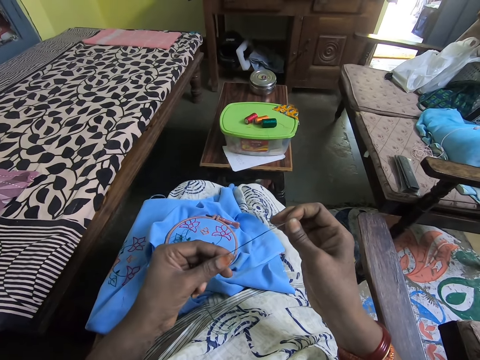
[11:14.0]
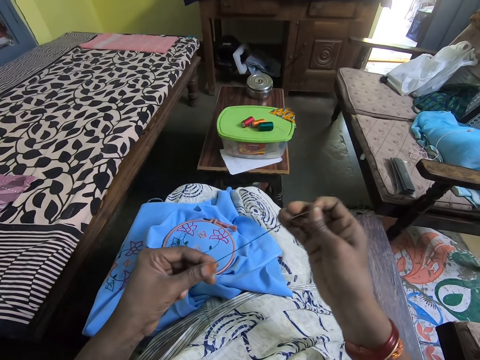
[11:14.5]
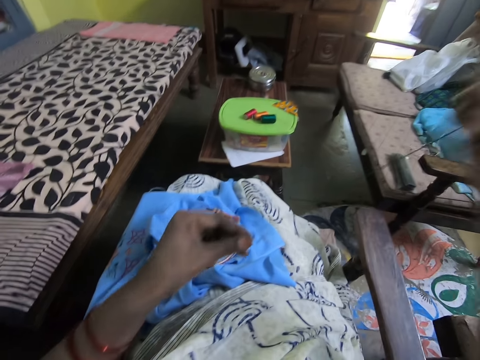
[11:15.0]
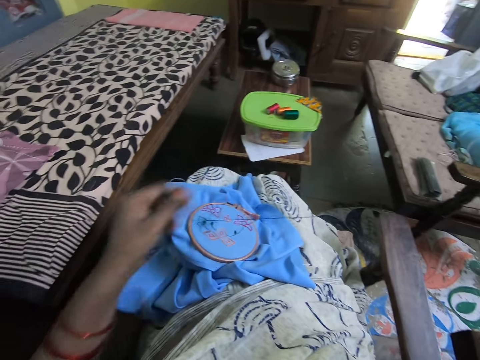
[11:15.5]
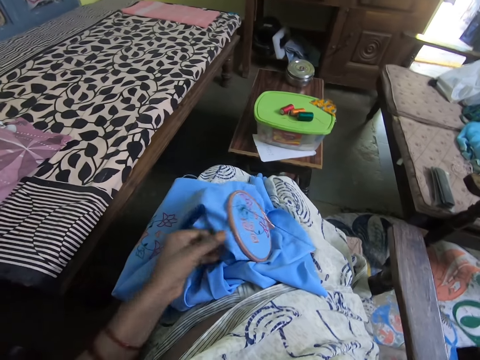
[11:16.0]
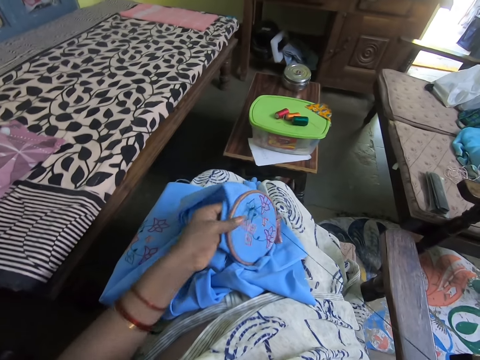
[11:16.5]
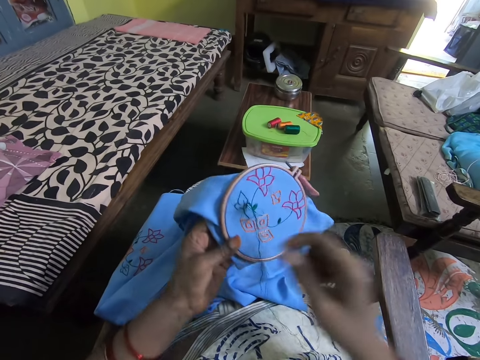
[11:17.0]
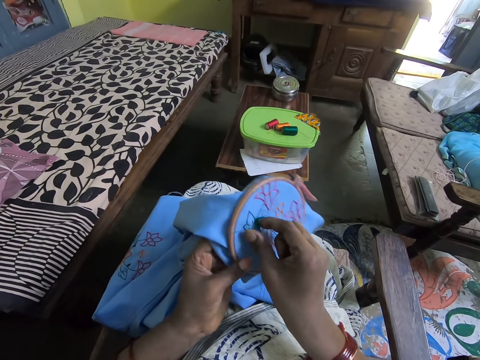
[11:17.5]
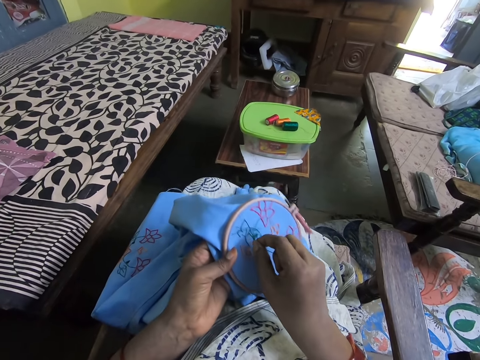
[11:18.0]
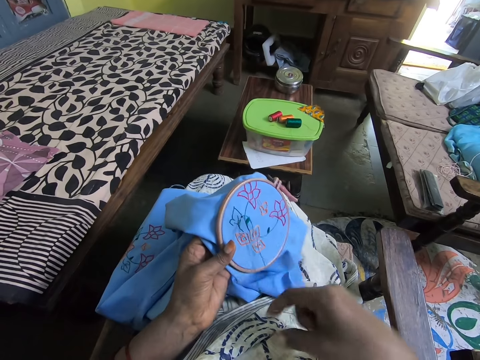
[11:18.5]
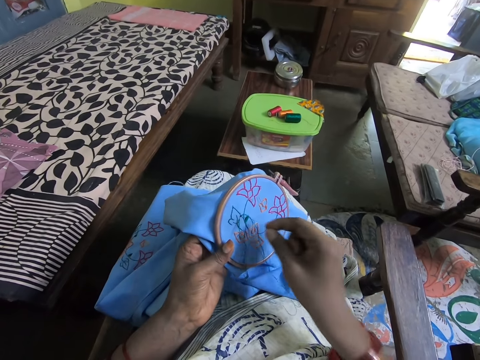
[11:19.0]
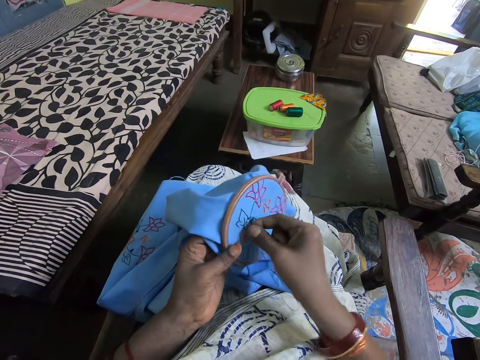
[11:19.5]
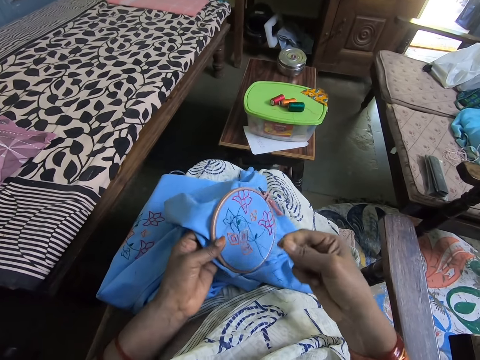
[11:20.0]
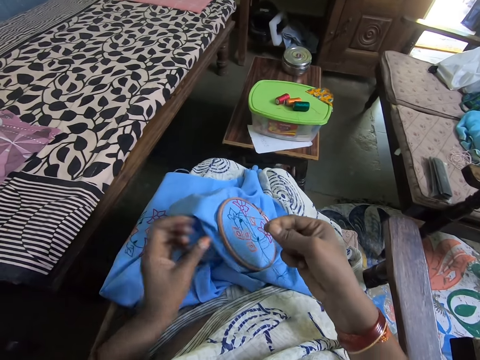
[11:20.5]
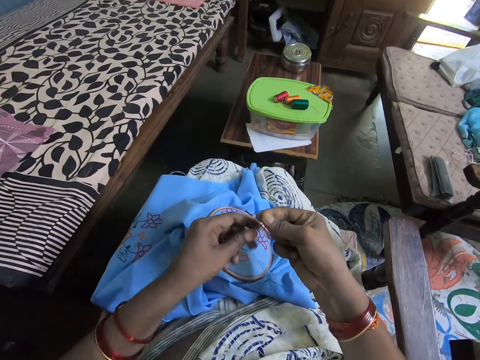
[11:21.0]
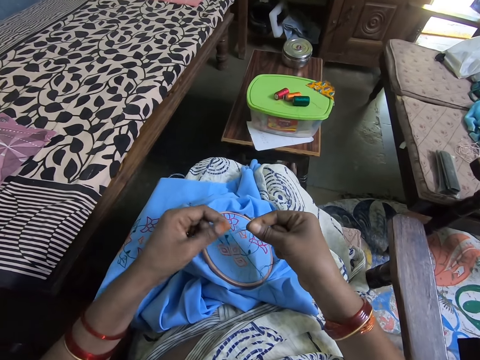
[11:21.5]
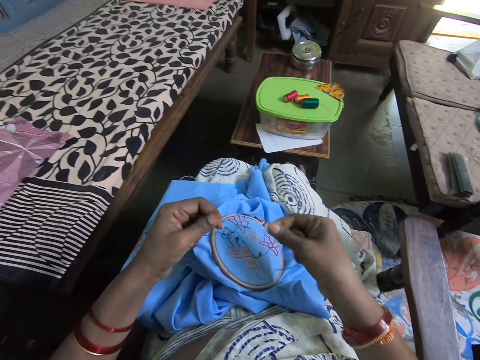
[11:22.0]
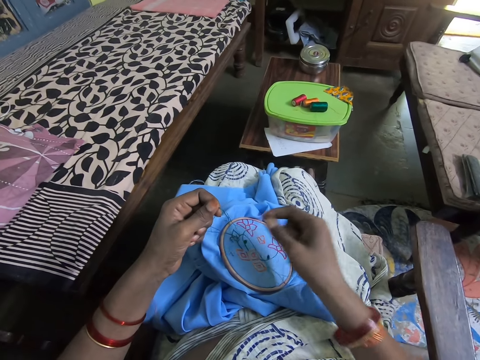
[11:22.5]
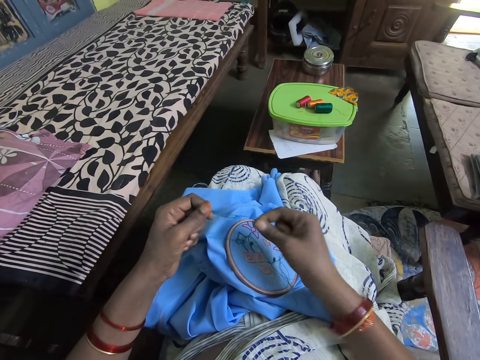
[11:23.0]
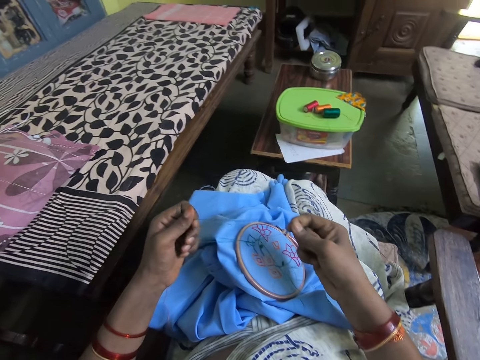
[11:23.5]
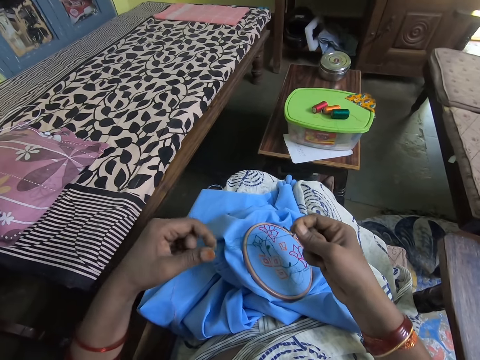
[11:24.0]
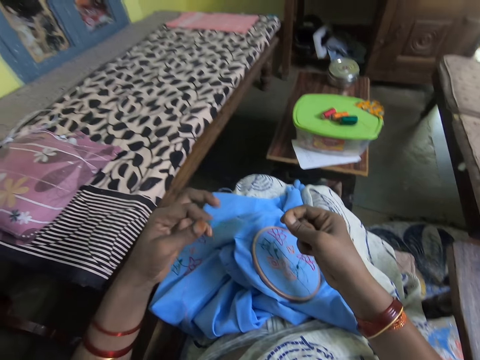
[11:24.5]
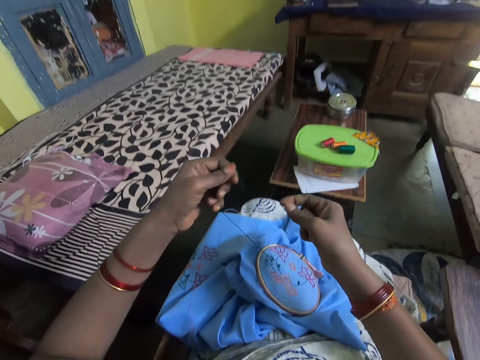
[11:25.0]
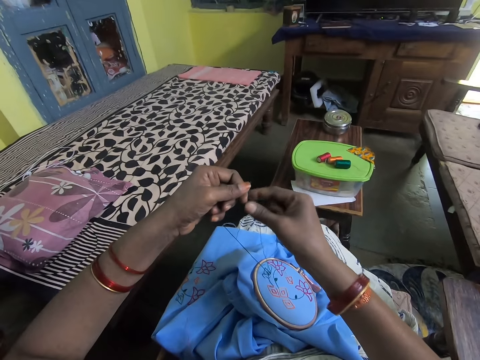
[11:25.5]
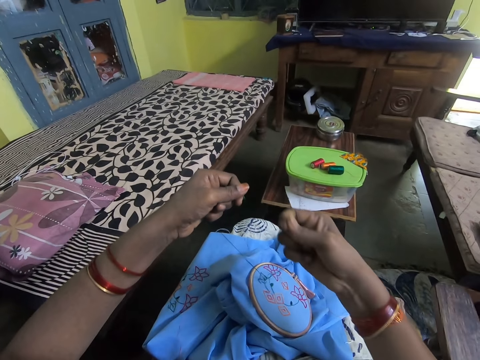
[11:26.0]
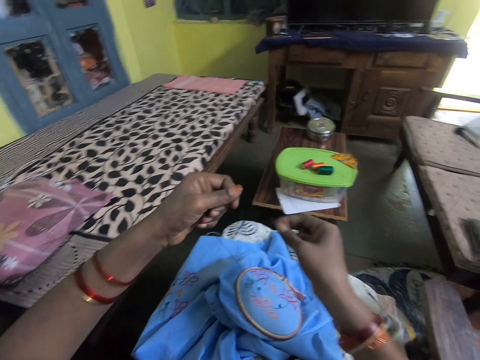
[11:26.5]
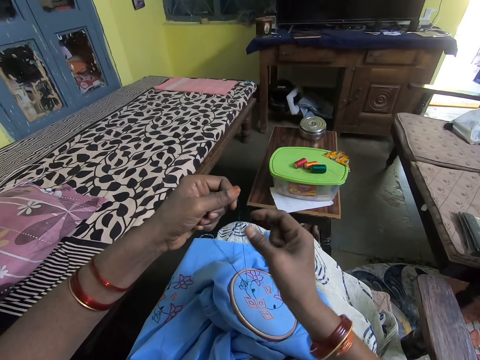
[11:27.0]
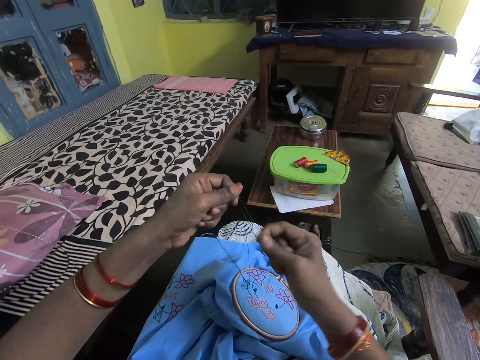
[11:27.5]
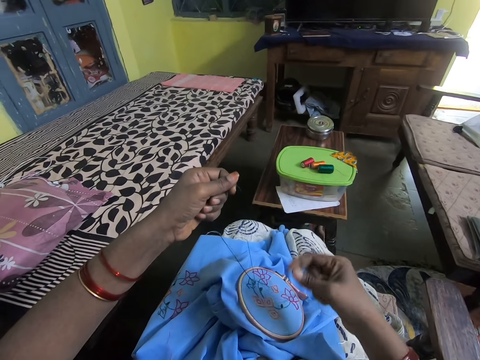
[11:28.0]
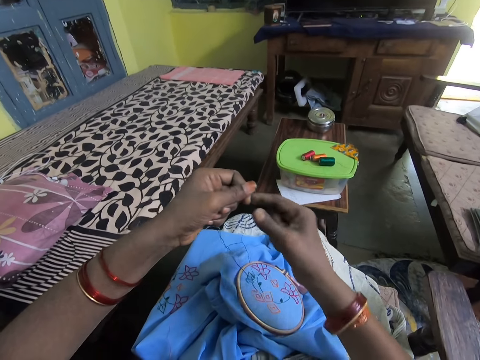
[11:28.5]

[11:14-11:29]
The camera wearer holds the garment. They knit fabric with a sewing needle. They align the thread. They straighten polyester yarn.

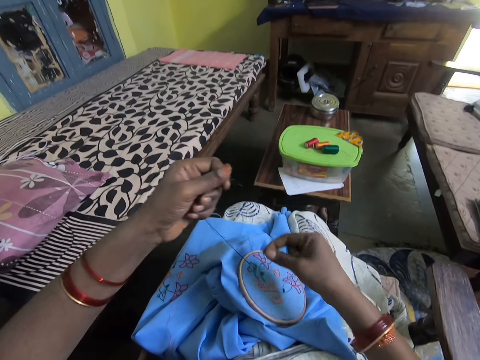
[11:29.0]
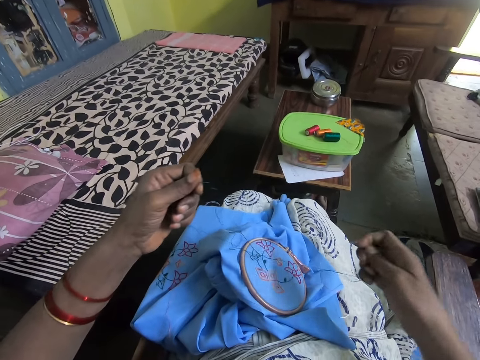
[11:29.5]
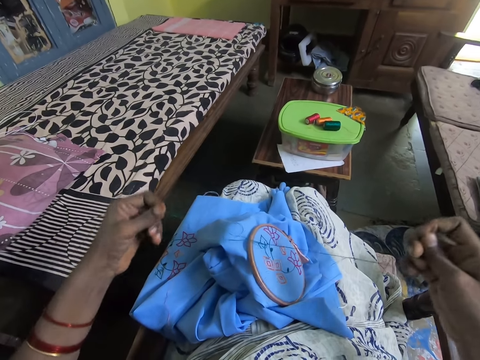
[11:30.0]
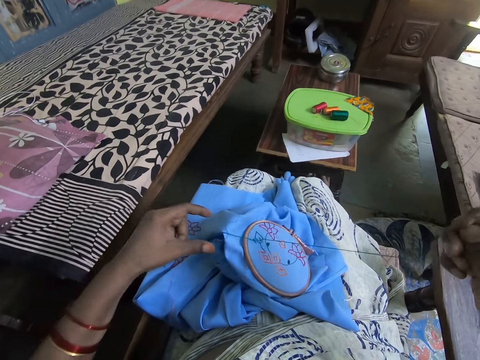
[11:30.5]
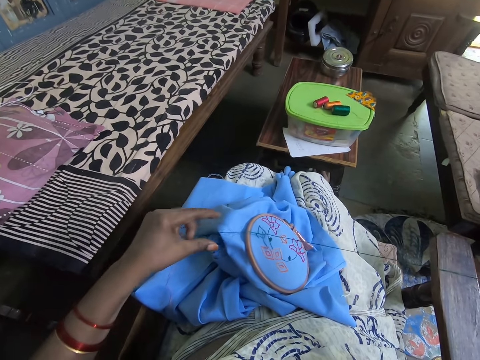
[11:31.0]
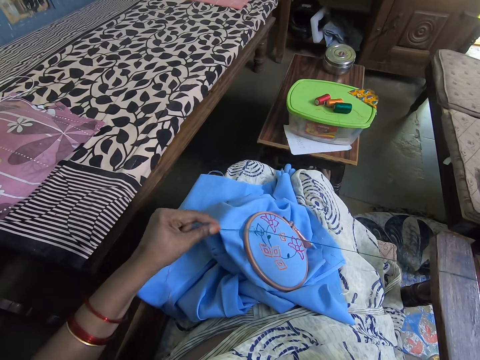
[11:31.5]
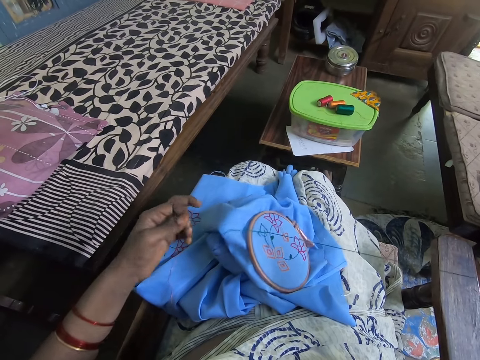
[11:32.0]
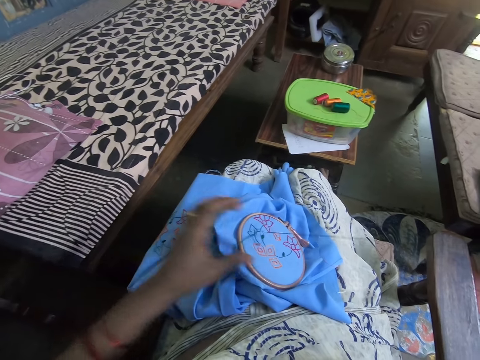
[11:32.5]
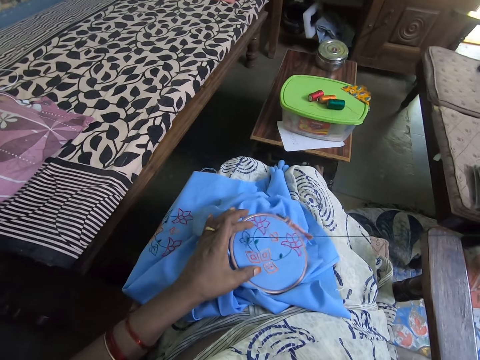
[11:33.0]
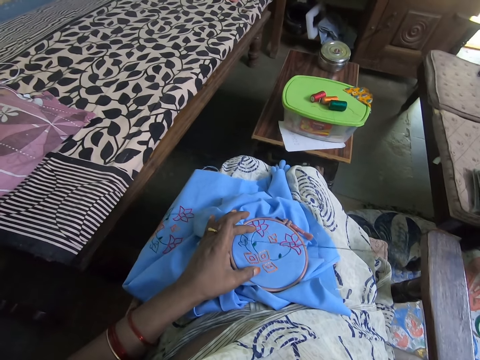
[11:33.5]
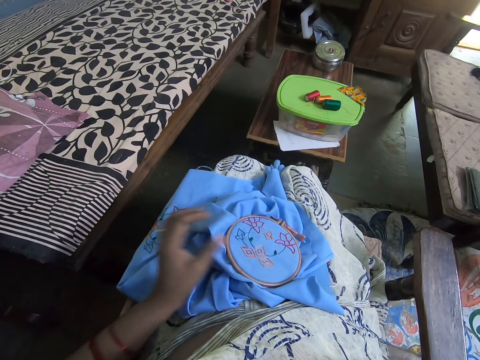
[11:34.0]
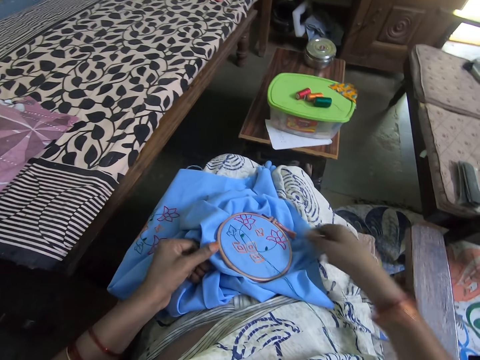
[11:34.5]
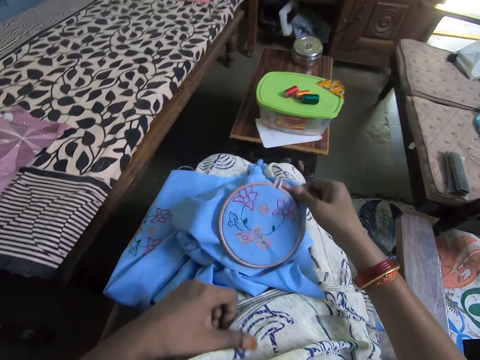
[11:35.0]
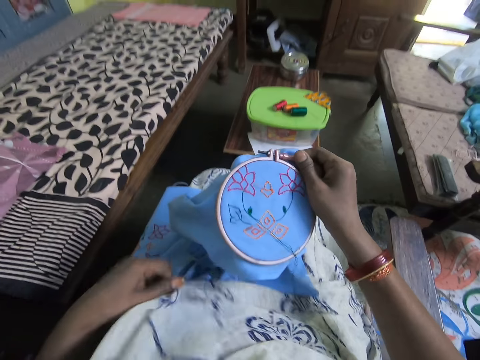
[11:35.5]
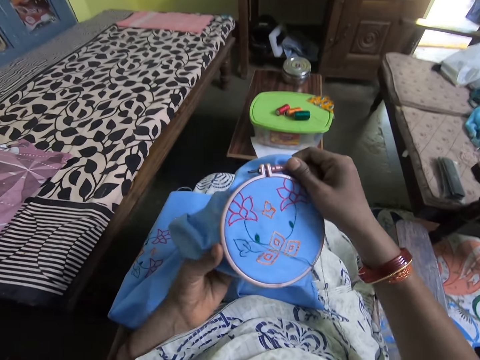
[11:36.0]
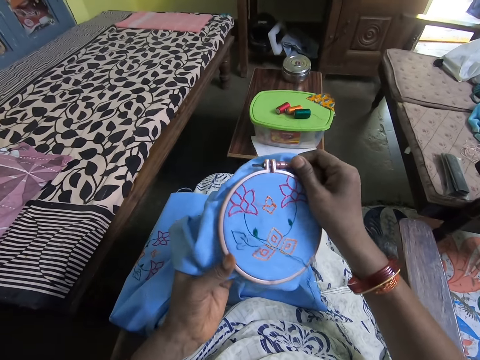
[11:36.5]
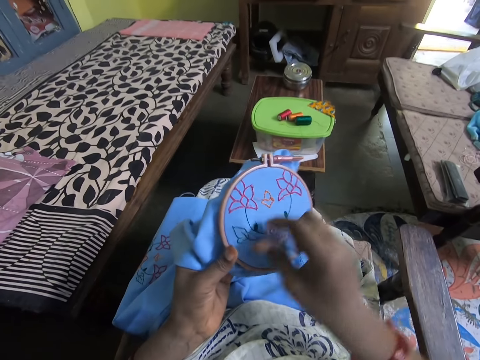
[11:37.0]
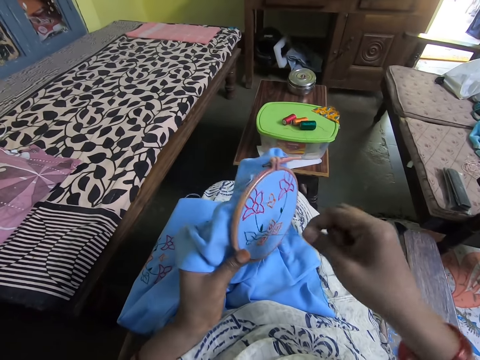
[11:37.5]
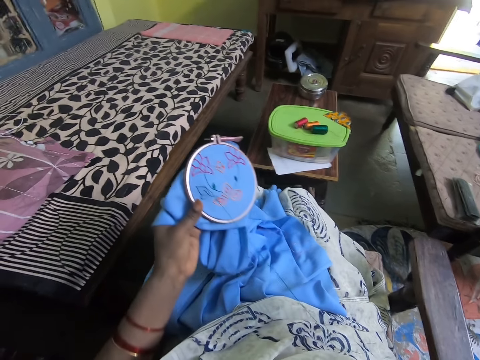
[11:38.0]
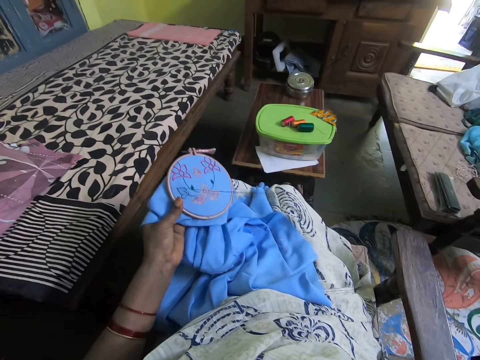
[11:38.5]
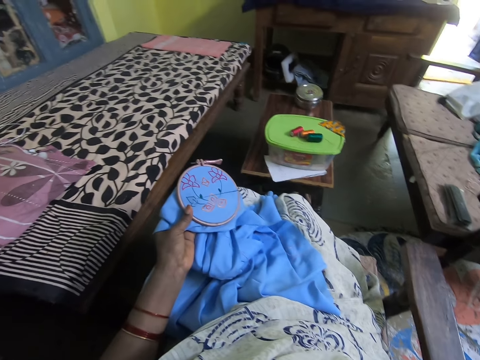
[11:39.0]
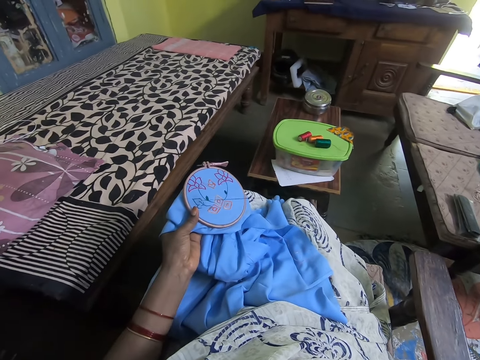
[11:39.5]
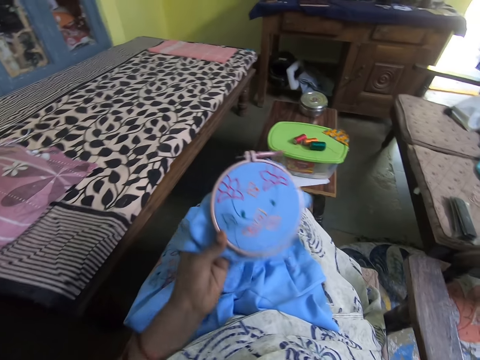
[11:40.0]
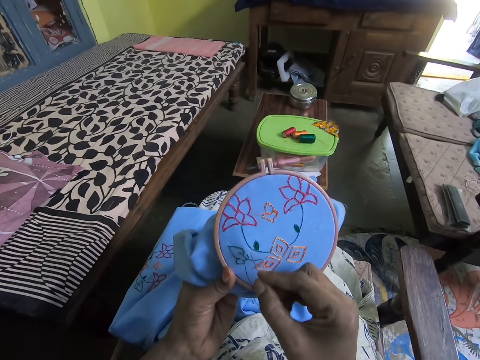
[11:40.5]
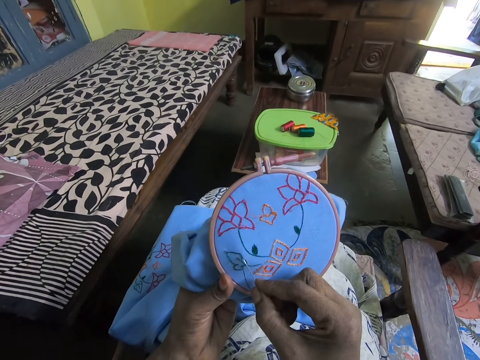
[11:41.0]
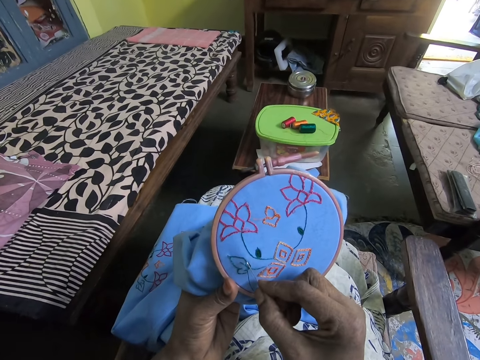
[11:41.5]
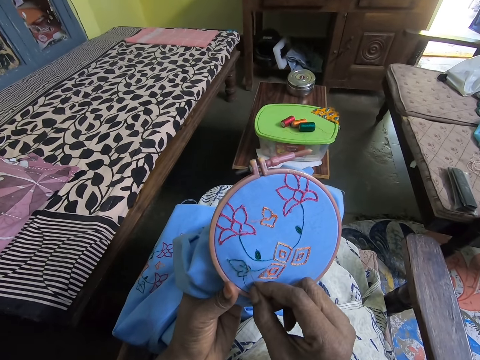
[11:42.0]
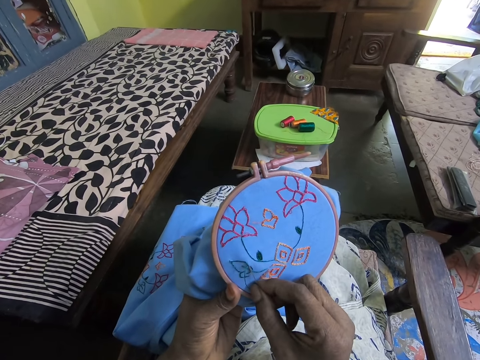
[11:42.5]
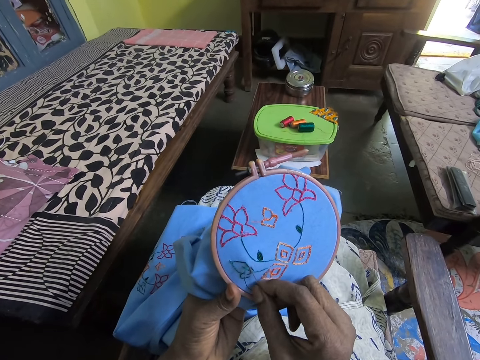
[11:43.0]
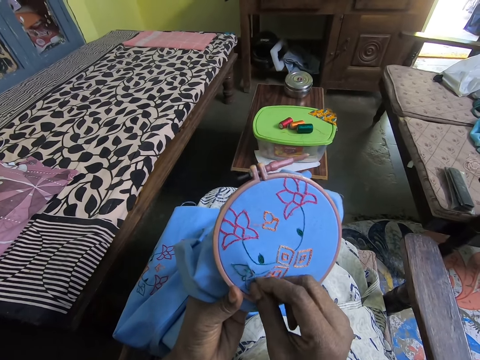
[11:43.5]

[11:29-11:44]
The camera wearer holds the garment. They pull the cloth. They align the thread. They knit fabric with a sewing needle.
